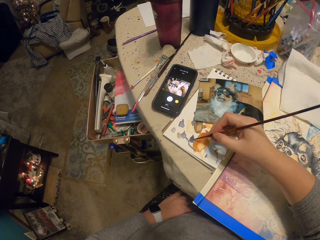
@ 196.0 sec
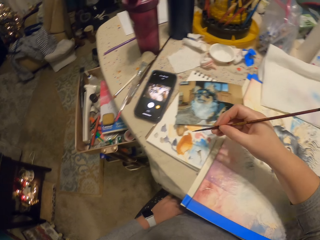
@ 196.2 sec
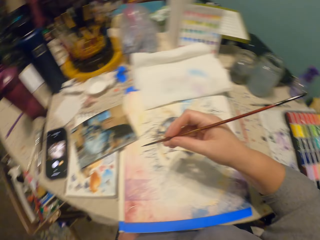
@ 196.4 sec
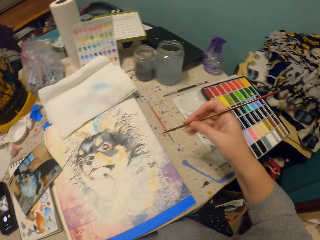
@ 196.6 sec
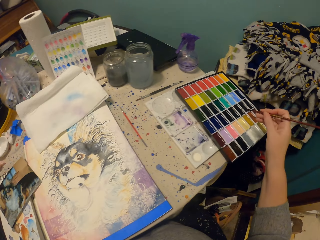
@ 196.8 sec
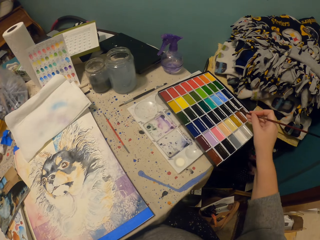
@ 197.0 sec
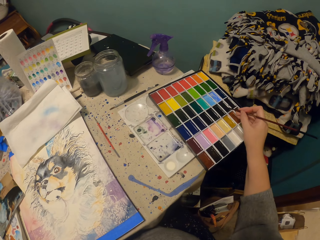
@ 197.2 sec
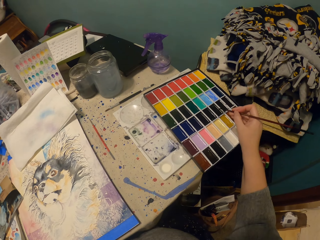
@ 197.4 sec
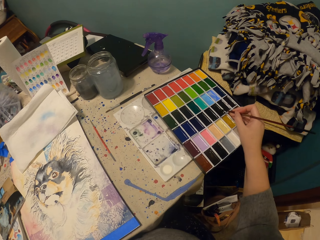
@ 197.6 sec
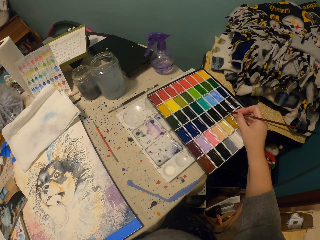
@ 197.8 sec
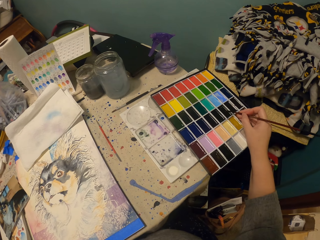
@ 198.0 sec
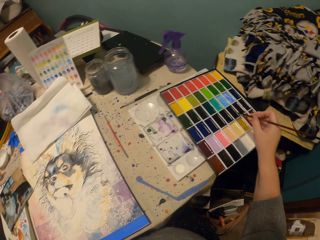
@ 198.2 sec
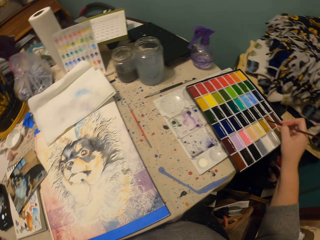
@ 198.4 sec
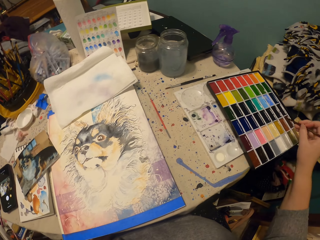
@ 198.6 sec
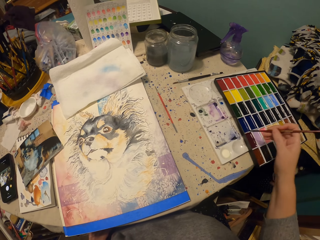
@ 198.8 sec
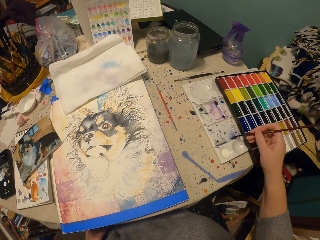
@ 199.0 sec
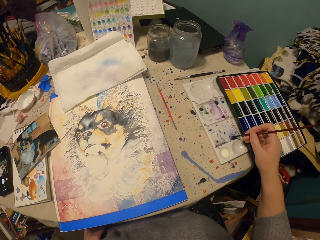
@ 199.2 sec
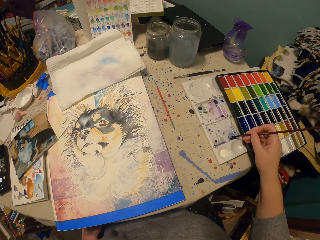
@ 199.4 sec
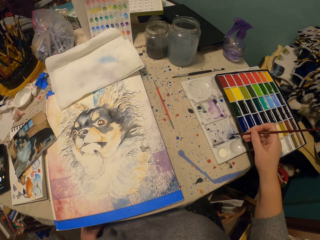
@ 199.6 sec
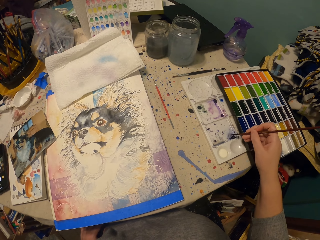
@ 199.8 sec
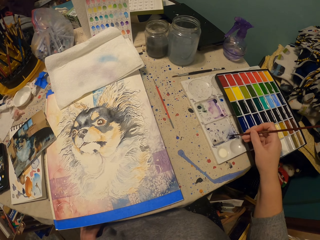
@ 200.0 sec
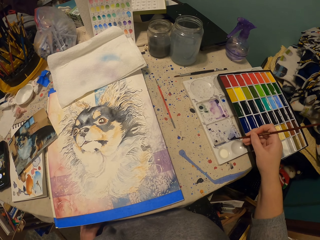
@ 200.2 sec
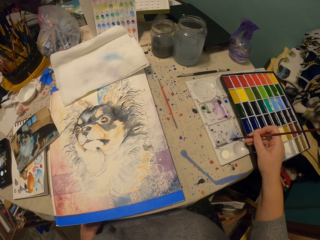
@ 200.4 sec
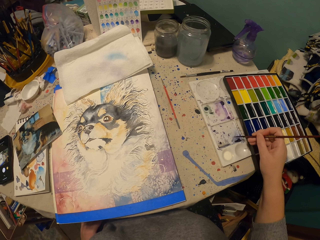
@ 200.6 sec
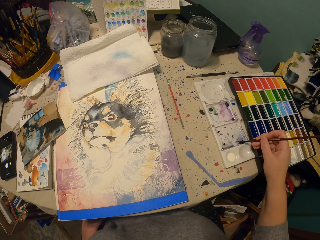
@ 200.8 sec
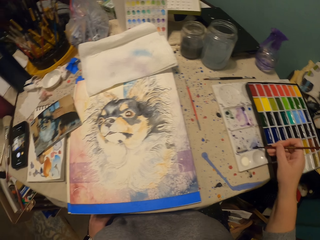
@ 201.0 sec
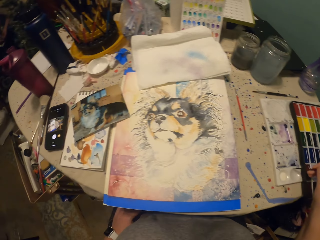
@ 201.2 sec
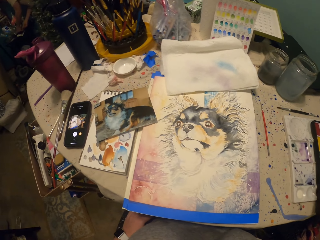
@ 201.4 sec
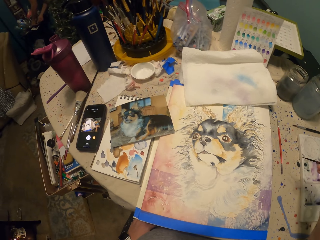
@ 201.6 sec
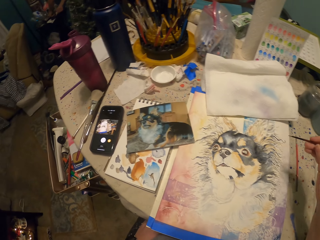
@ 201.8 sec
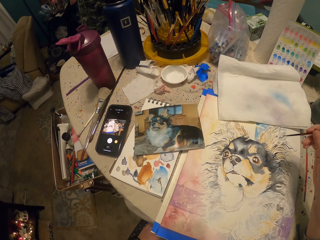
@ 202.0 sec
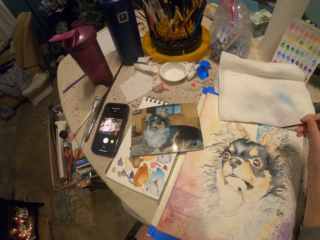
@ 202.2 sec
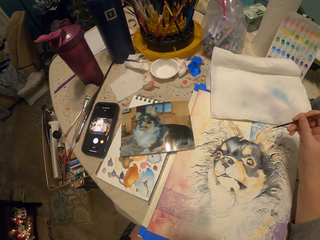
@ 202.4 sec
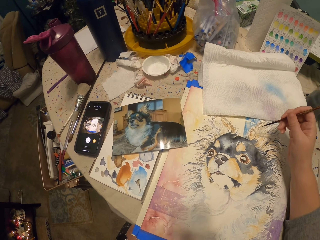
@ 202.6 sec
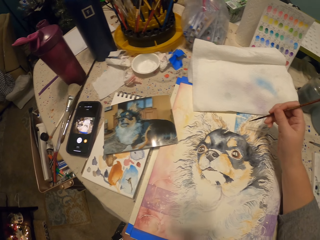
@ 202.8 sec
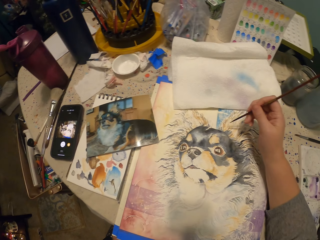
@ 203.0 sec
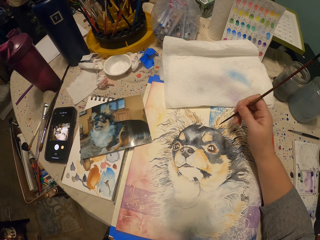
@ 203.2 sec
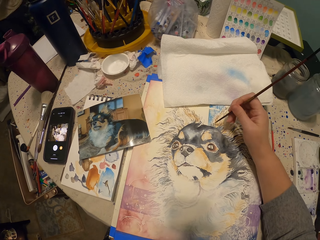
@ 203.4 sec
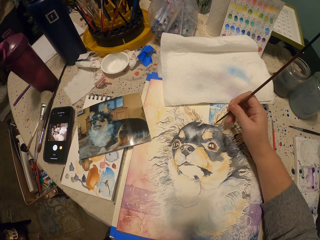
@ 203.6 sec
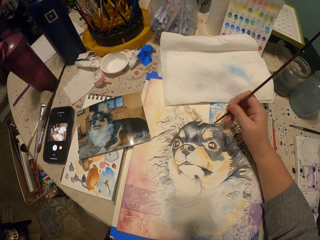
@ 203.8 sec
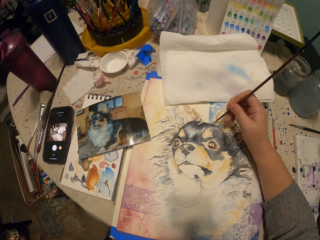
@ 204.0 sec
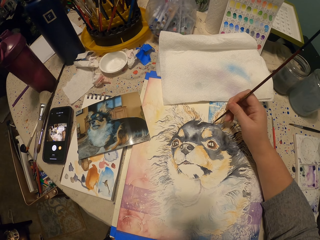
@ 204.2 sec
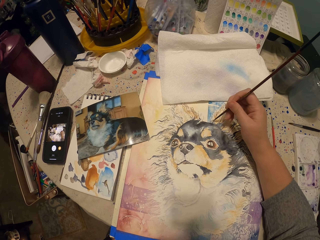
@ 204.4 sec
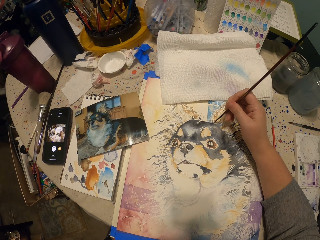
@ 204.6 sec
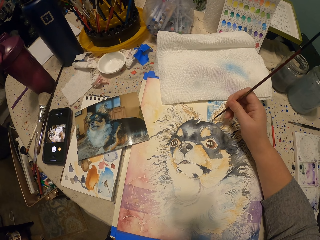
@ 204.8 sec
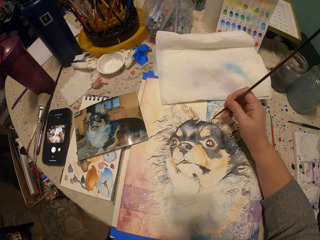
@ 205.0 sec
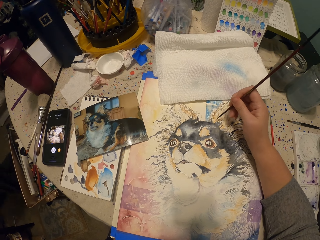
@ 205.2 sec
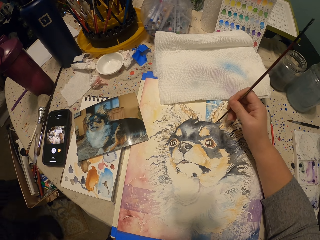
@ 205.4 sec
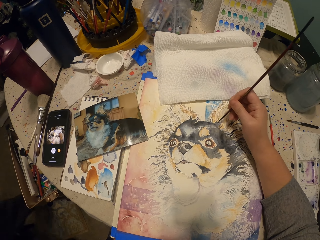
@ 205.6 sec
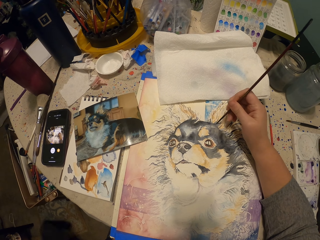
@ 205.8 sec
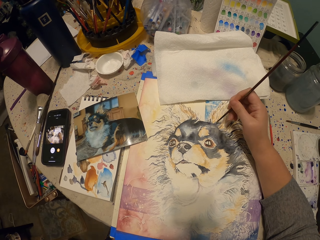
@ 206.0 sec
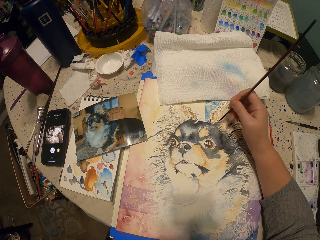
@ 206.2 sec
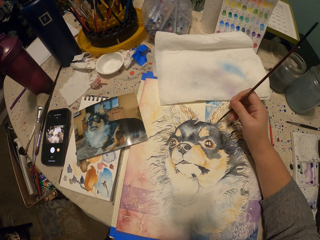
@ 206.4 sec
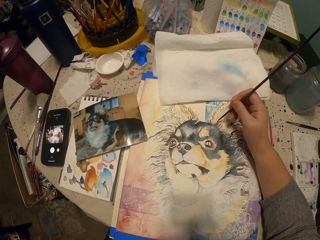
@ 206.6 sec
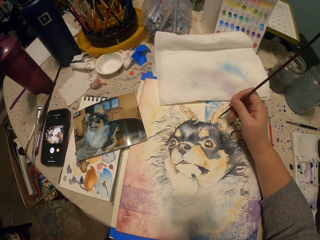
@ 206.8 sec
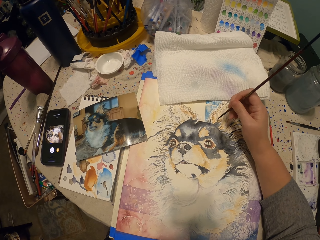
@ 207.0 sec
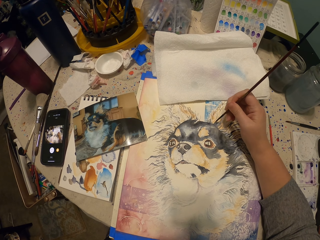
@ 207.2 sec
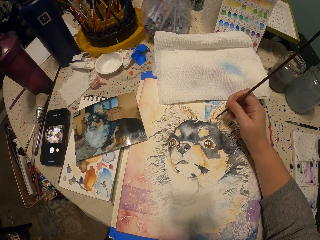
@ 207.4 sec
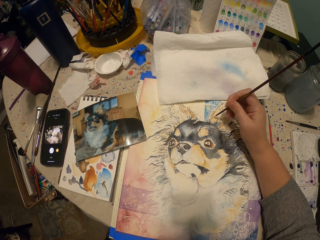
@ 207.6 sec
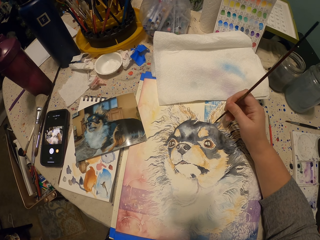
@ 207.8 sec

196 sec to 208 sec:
The camera wearer wipes the brush on the piece of paper on the table. They dip the paint brush in the paint box on the table. They draw a picture on the piece of paper on the table.

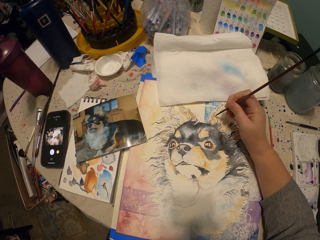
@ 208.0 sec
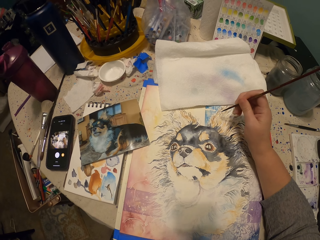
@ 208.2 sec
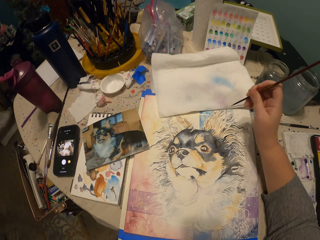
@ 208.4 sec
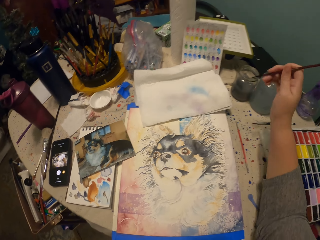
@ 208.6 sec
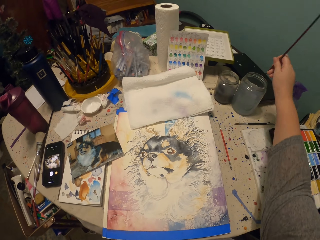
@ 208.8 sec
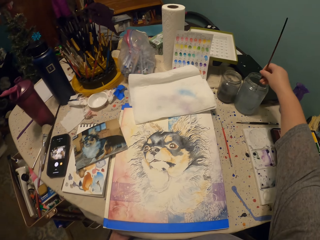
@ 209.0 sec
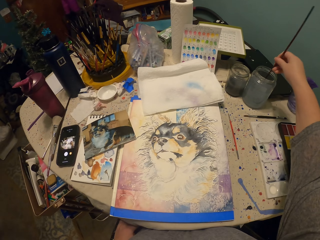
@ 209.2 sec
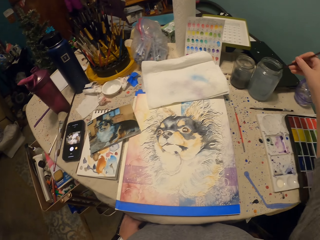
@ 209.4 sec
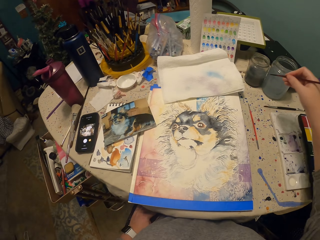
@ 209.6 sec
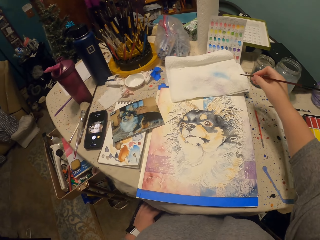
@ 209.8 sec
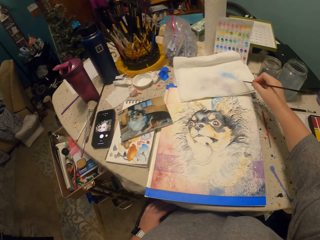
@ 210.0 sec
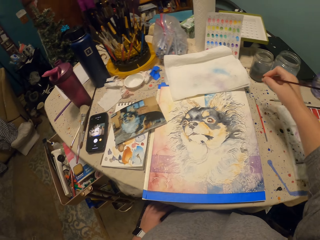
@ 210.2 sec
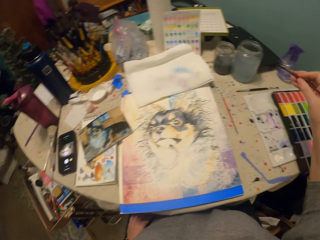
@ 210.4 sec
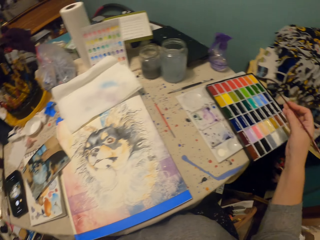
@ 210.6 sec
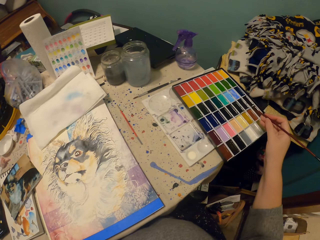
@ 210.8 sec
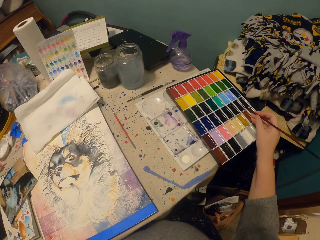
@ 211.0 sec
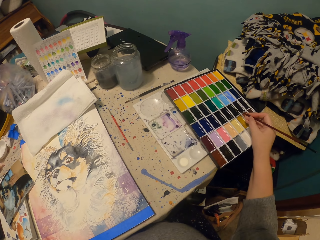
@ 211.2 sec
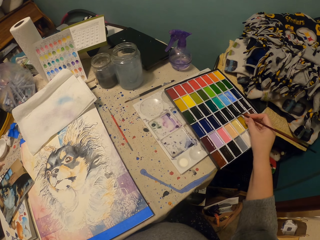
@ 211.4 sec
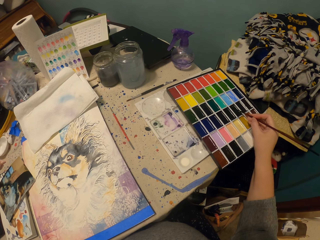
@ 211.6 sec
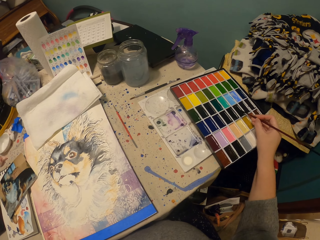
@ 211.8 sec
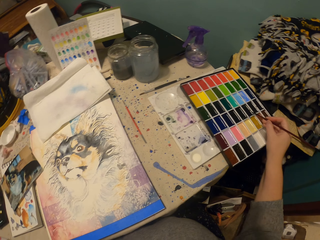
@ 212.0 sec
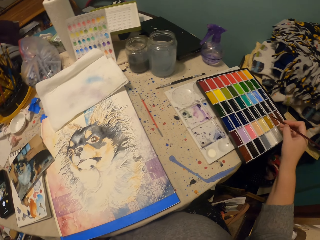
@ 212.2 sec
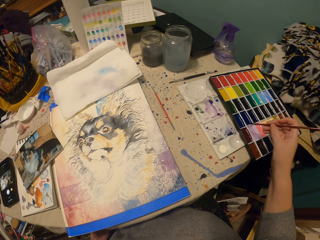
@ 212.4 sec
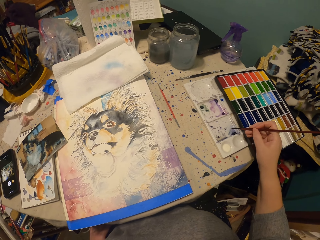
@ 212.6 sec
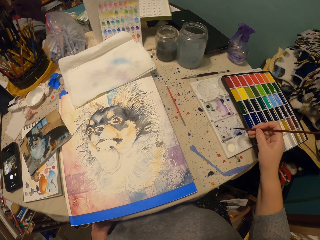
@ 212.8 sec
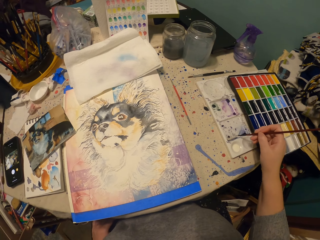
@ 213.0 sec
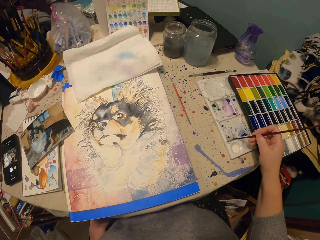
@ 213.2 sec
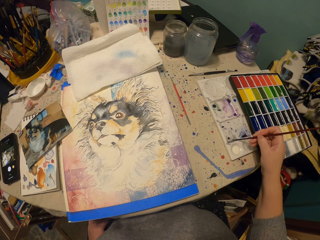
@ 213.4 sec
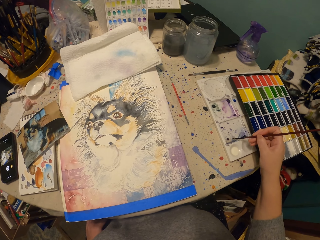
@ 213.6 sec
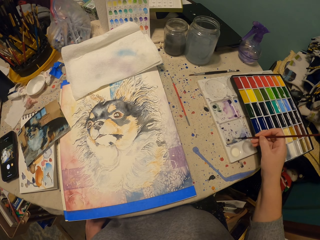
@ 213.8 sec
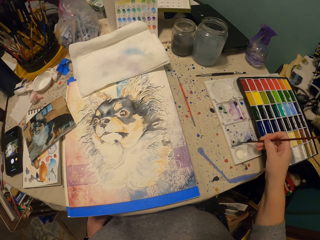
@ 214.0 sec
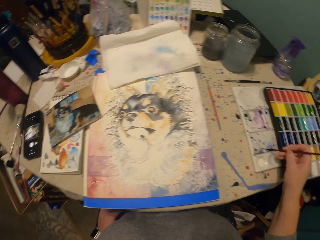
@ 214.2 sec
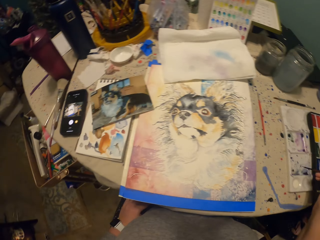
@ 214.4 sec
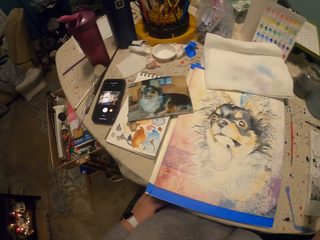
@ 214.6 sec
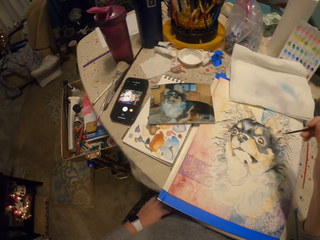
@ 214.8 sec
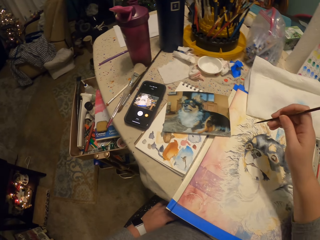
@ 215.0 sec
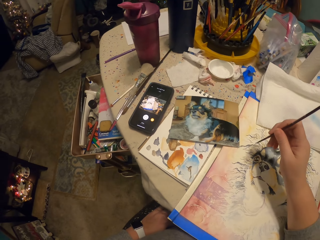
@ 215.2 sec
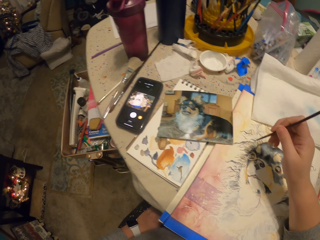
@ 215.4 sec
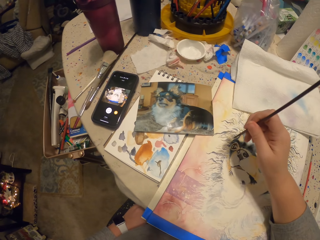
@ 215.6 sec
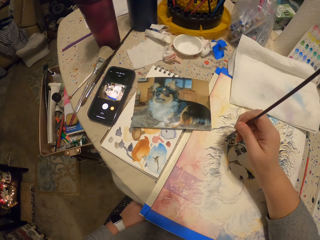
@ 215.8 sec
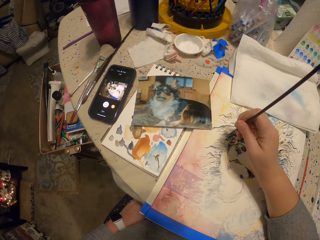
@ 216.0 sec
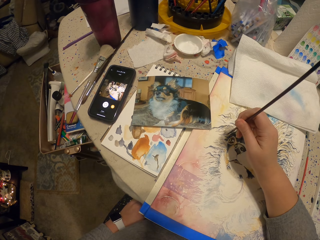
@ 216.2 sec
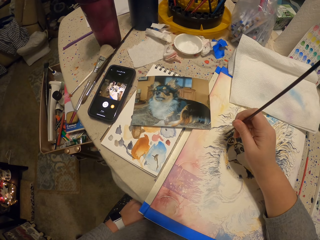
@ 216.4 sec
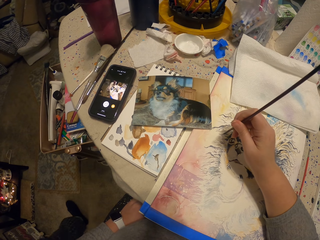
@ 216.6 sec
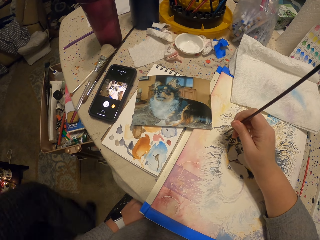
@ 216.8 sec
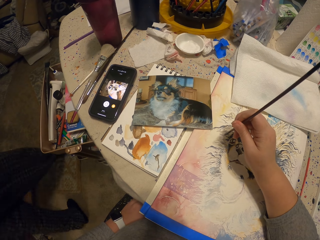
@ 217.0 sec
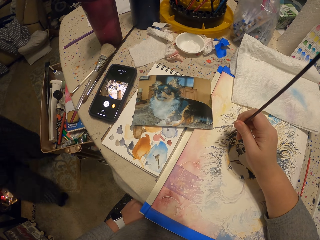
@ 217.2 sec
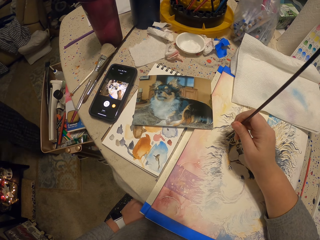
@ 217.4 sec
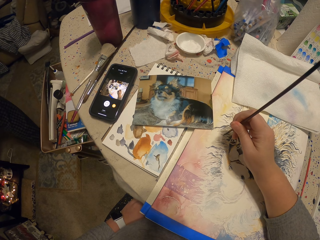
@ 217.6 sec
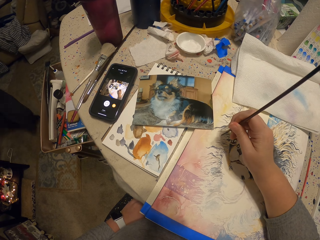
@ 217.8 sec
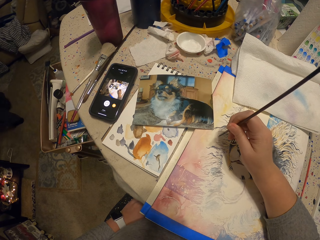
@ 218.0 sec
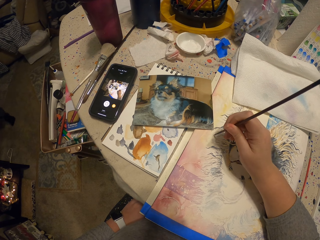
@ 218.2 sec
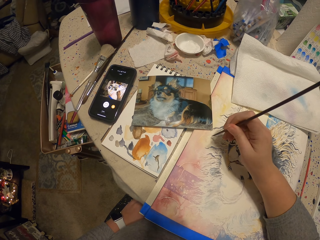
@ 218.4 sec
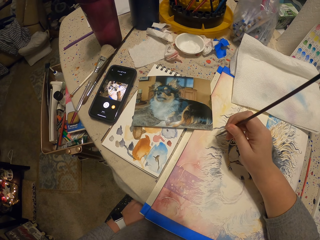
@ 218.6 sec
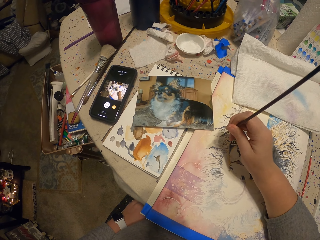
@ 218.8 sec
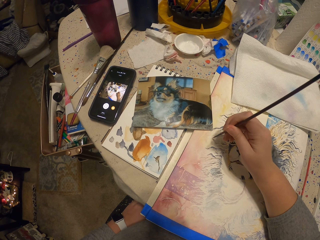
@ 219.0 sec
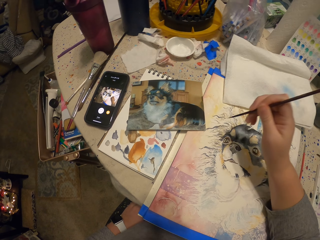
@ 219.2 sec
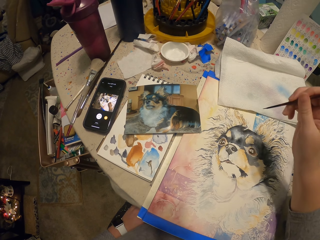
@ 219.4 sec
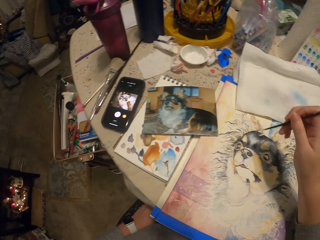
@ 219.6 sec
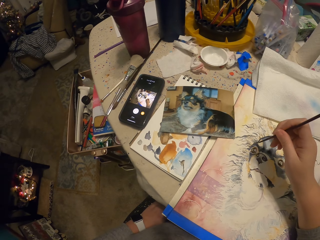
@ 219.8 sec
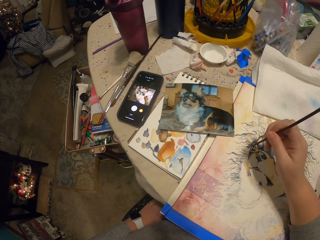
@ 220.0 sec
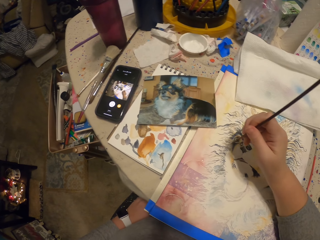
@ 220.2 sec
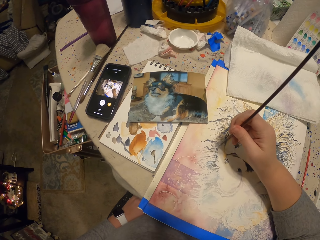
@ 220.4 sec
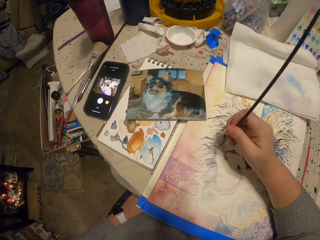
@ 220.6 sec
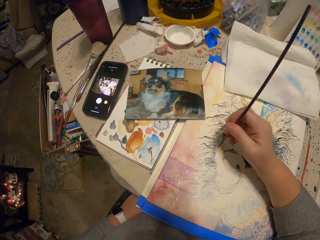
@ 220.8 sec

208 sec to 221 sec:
The camera wearer dips the paint brush in the plastic tin or glass on the table. They dip the paint brush in the paint box on the table. They move the paint brush. They draw a picture on the piece of paper on the table. A man walks on the floor. The camera wearer draws a picture on the piece of paper on the table.
